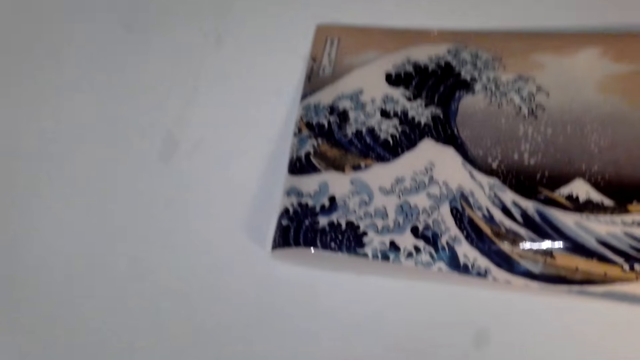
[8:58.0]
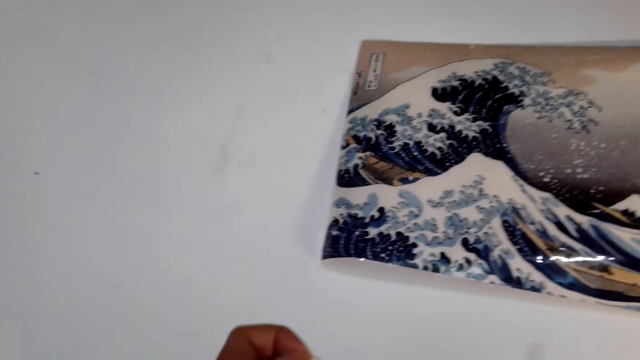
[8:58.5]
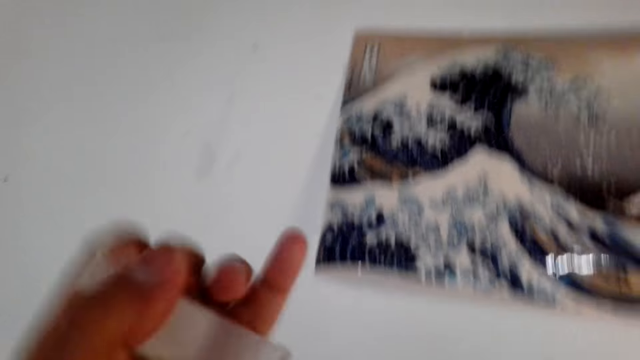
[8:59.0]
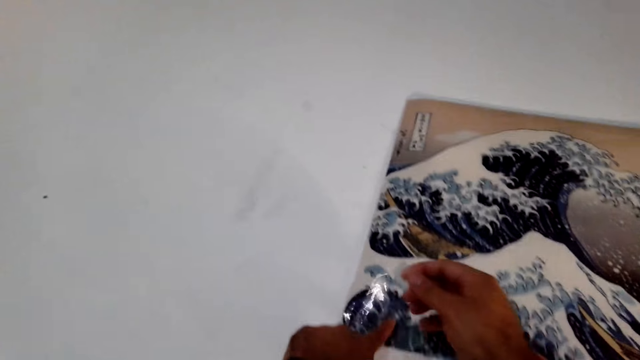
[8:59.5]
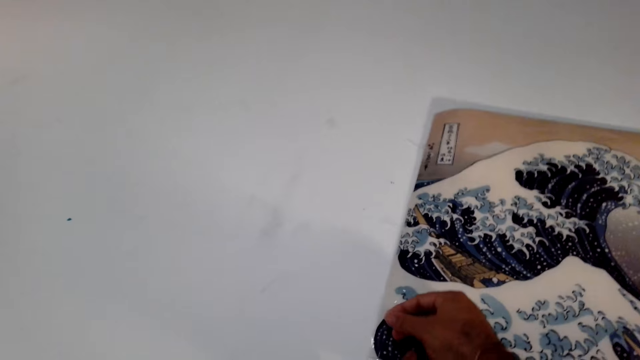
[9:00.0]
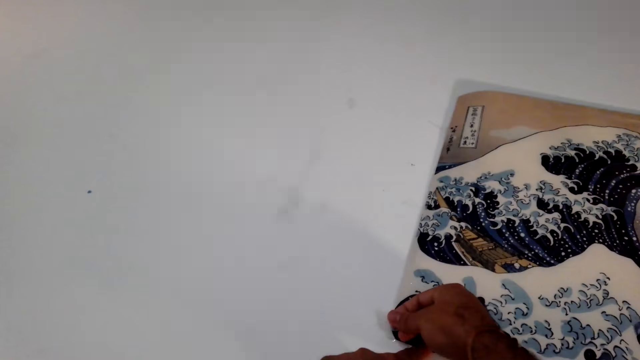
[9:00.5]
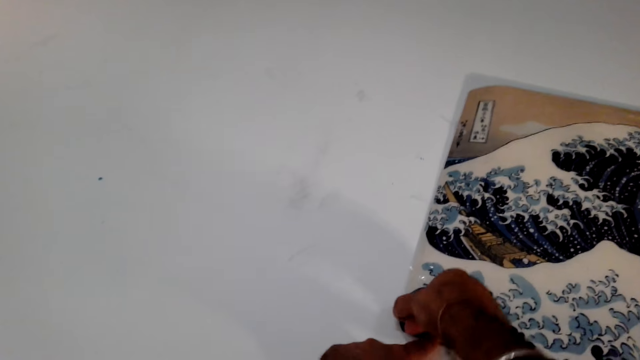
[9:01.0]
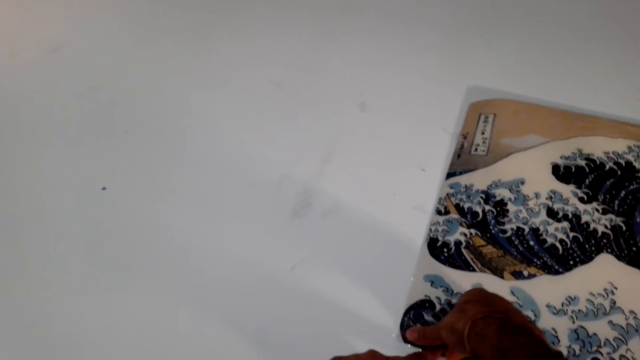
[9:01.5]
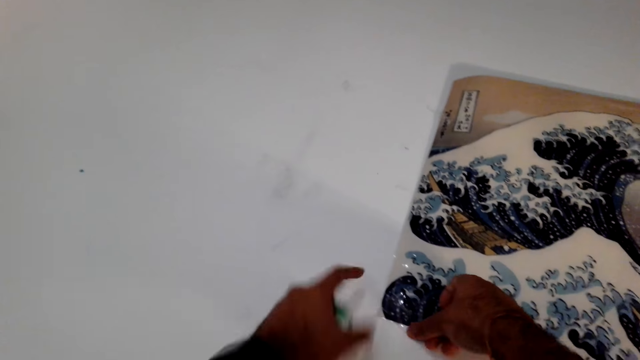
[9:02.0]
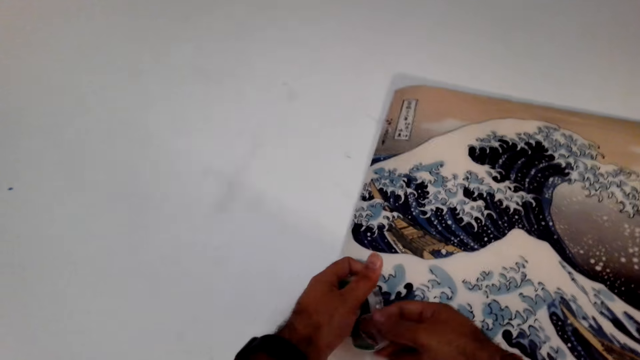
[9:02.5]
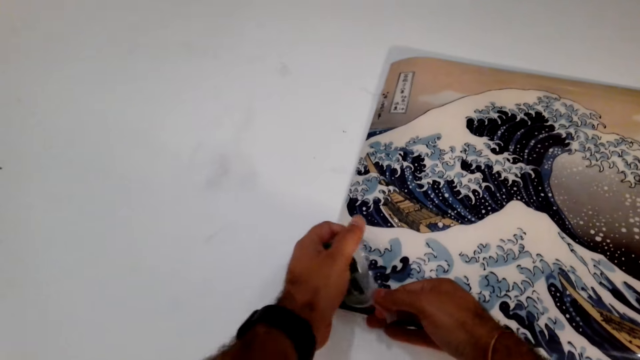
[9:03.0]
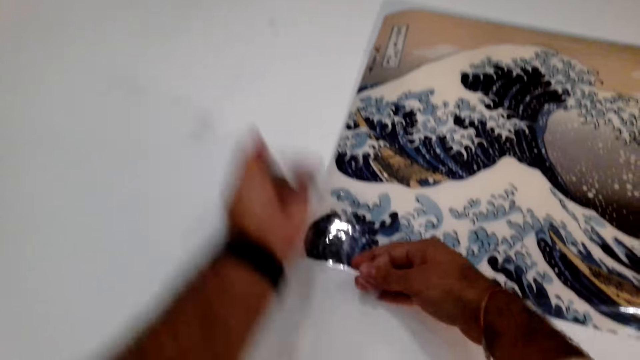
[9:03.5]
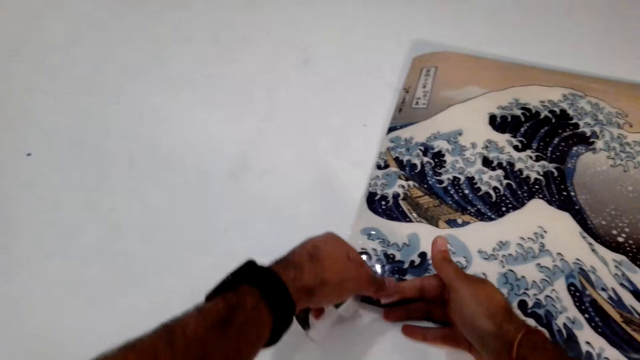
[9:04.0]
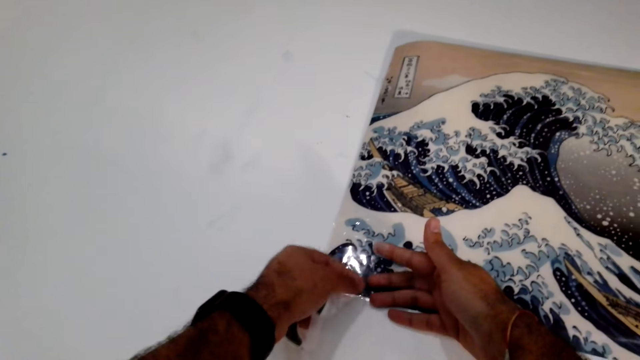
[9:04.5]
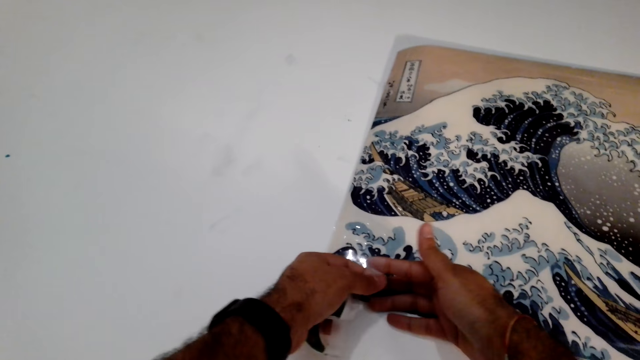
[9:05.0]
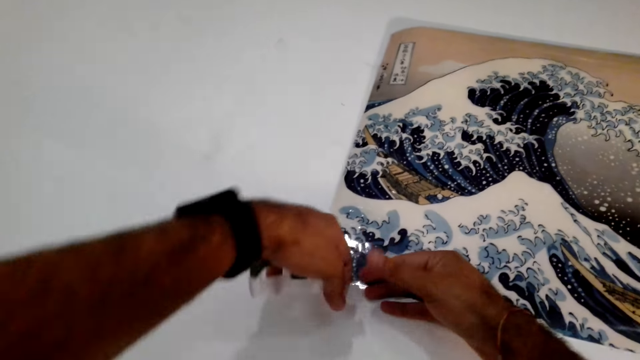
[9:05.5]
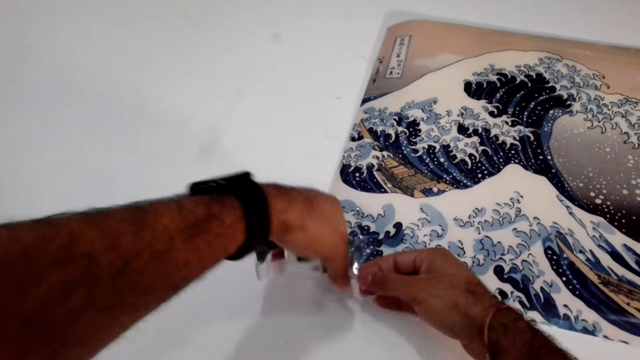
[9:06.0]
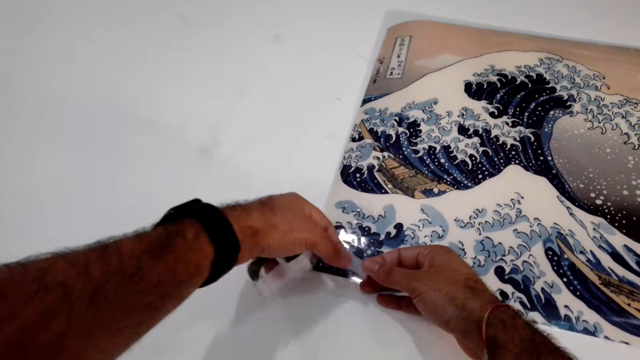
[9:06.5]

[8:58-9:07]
The camera wearer pulls the tape. They stick the cello tape on the wall. They pull the tape and cut the tape.

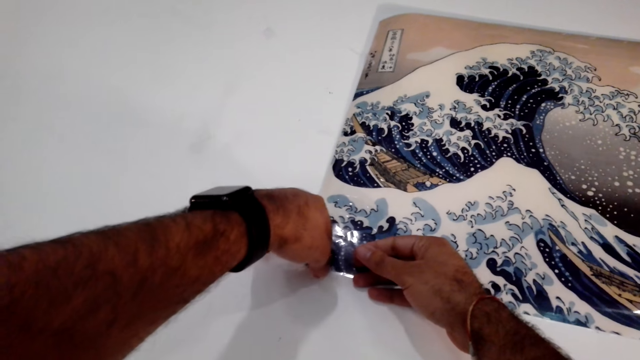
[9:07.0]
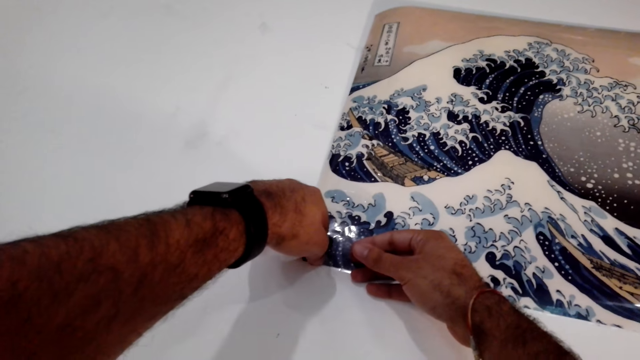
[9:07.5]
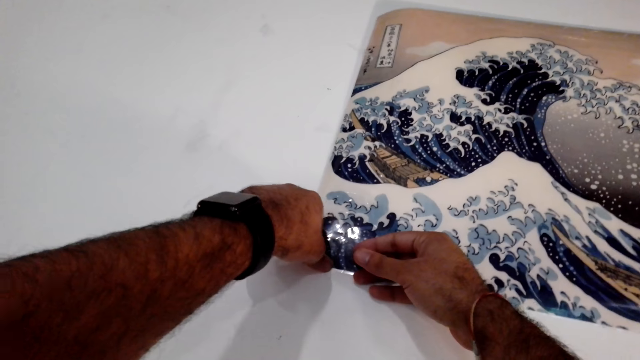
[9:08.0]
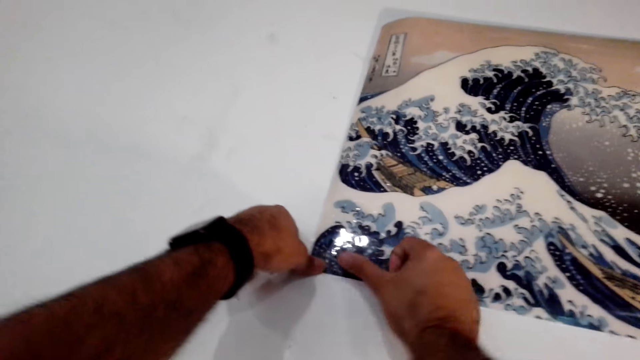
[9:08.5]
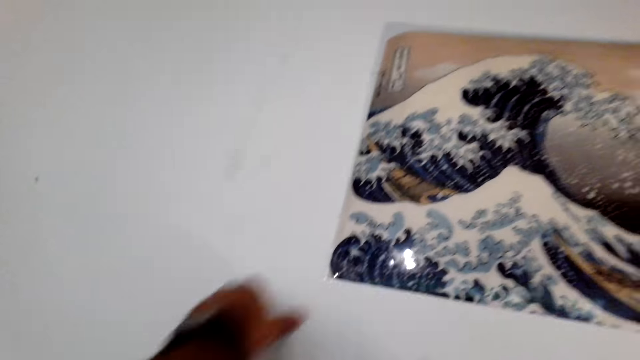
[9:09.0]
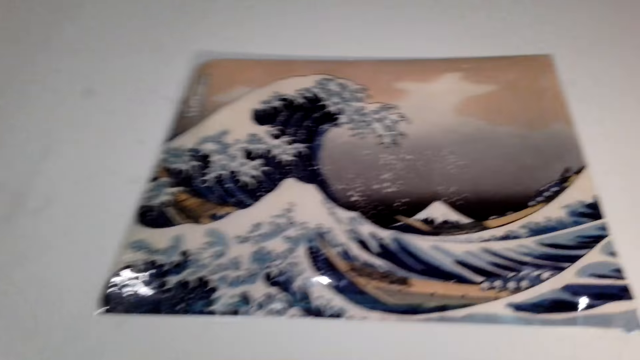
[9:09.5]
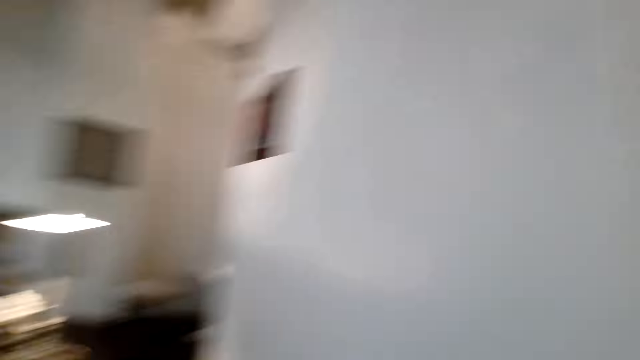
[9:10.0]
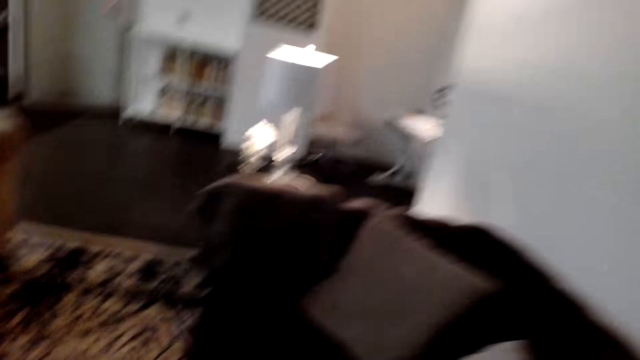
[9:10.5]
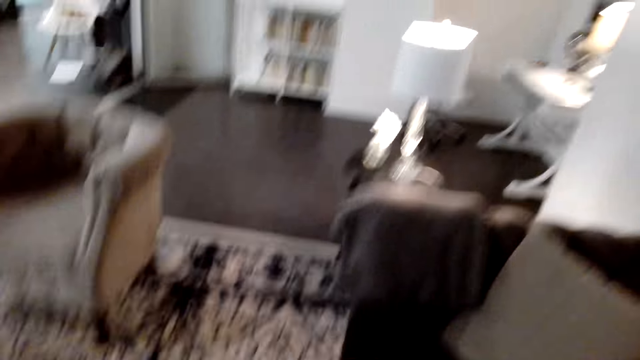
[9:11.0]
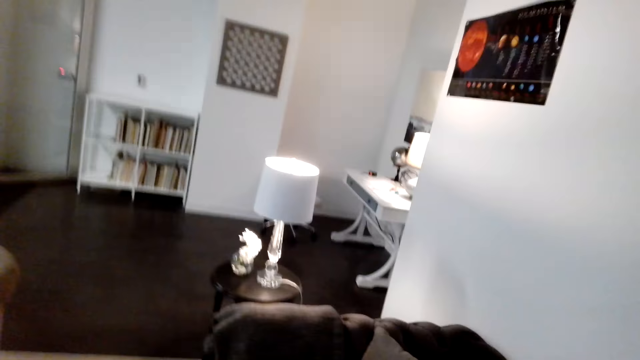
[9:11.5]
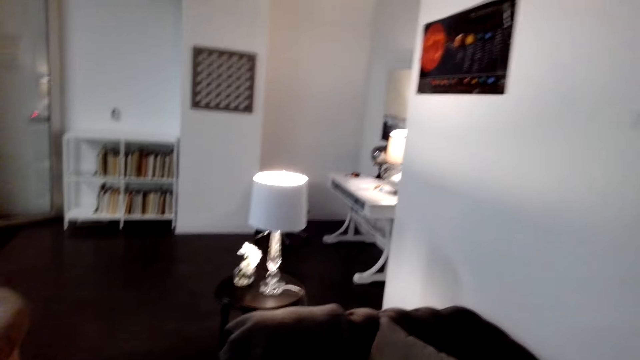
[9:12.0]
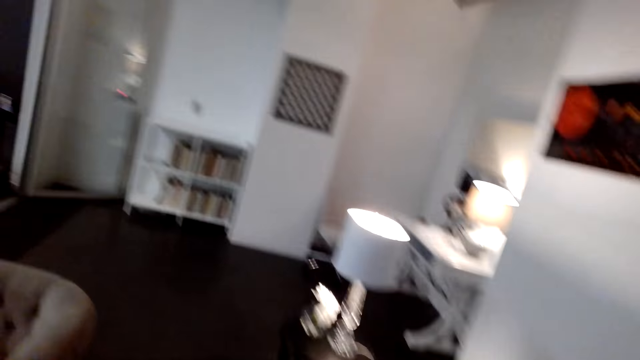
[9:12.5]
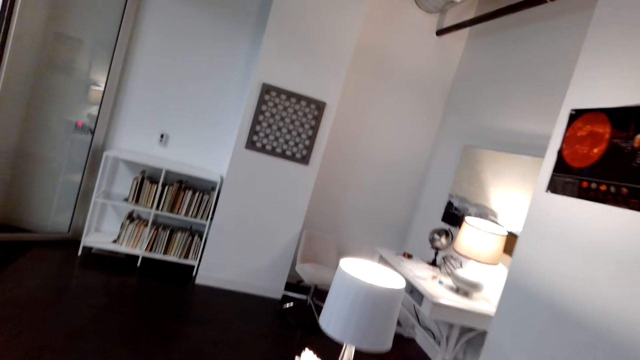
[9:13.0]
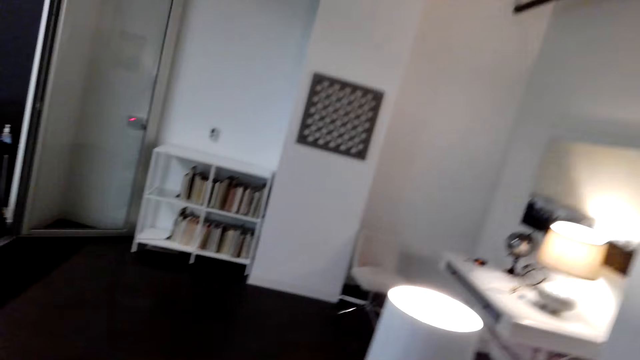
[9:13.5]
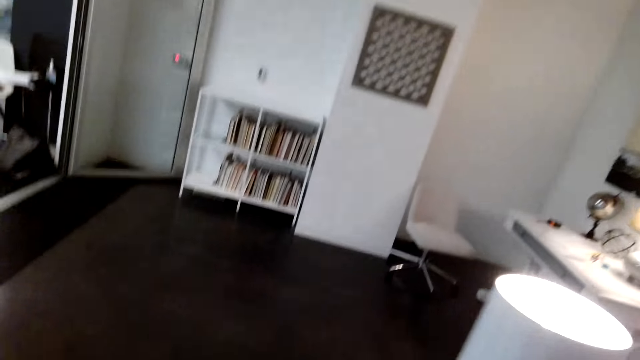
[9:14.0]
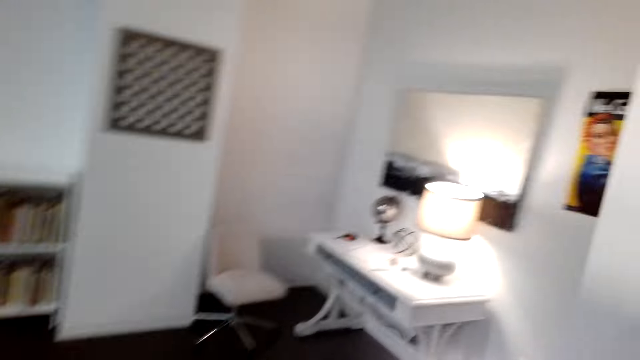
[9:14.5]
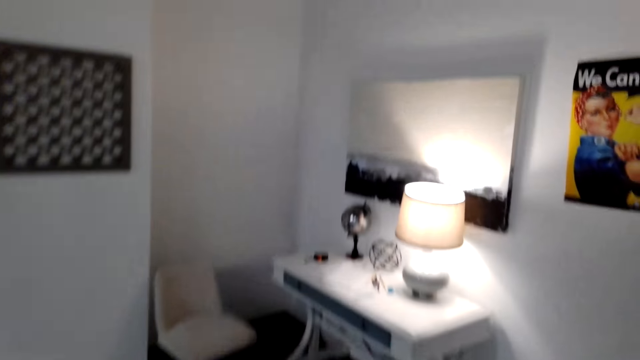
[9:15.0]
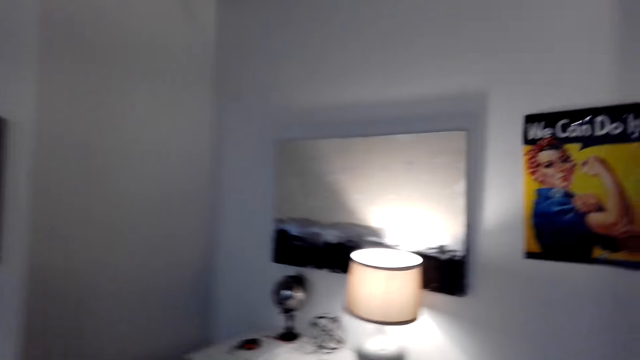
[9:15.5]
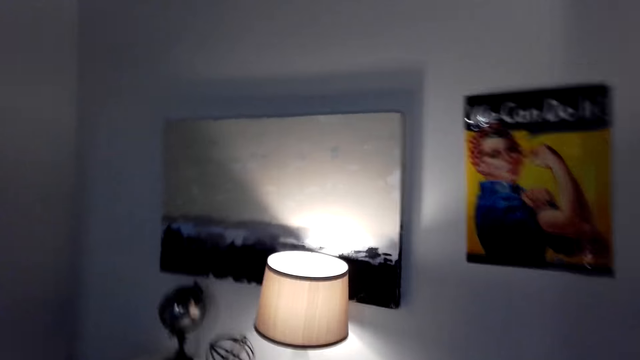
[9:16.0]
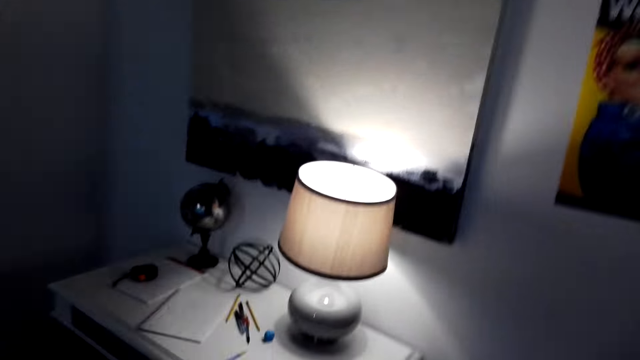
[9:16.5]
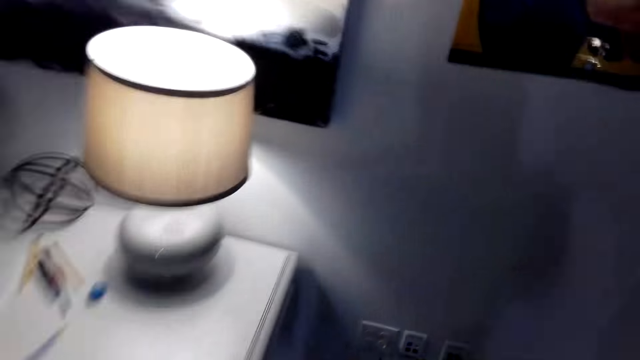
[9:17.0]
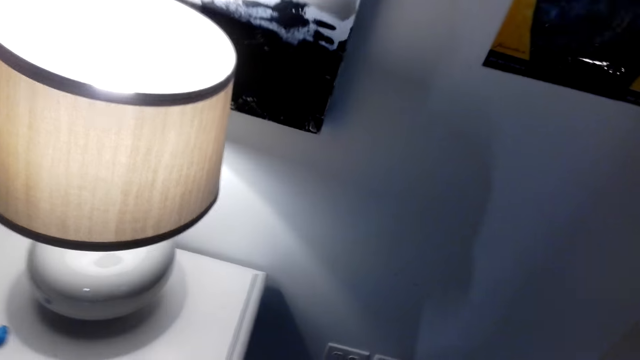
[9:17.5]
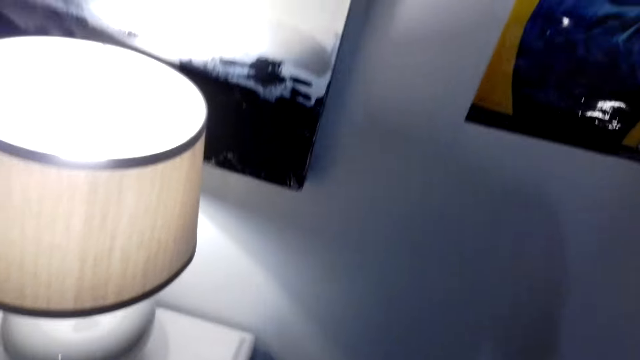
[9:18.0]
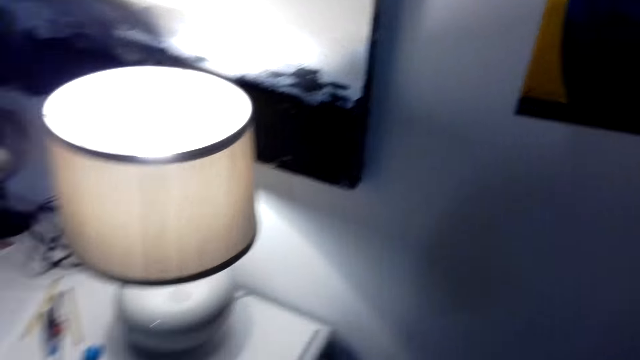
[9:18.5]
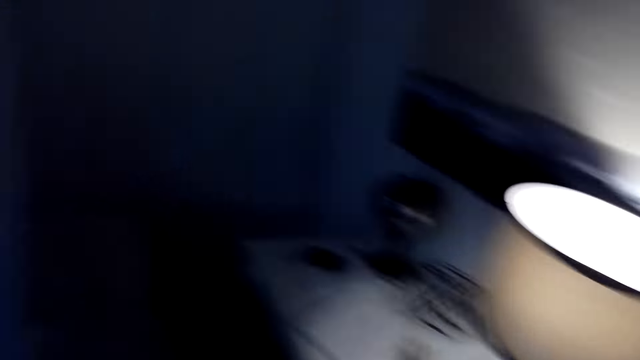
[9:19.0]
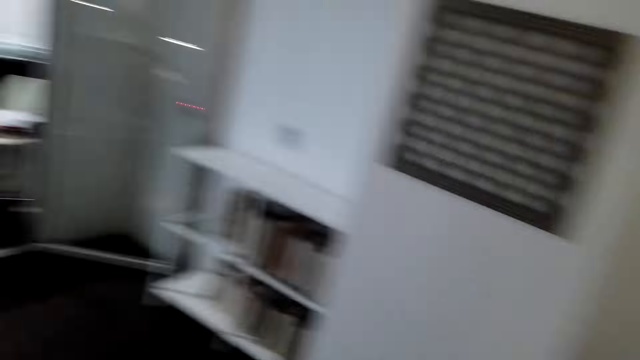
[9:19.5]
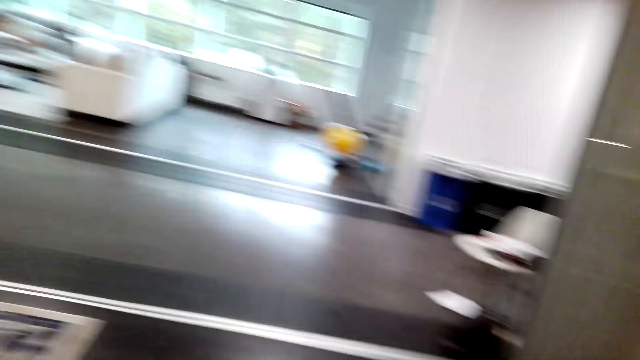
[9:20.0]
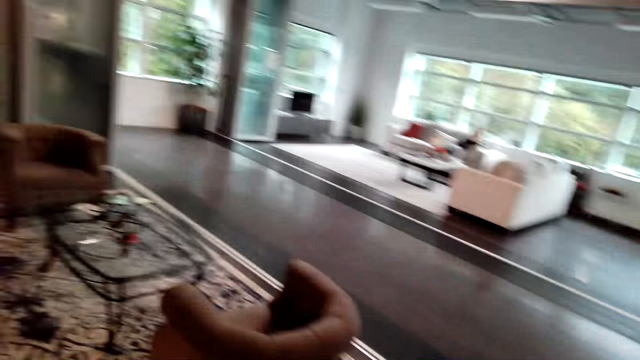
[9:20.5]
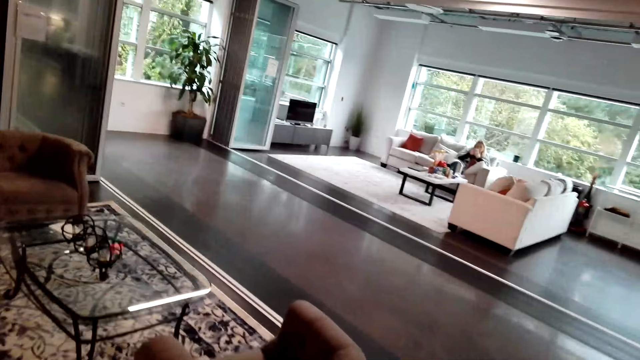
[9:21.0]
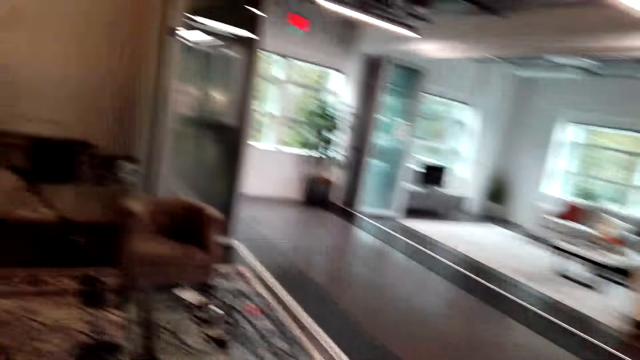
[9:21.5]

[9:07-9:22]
The camera wearer strikes tapes on the wall. They walk towards the desk. They walk to the piano.
